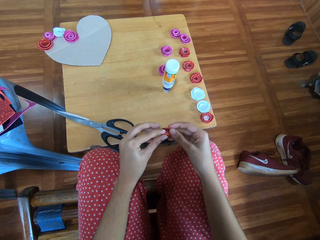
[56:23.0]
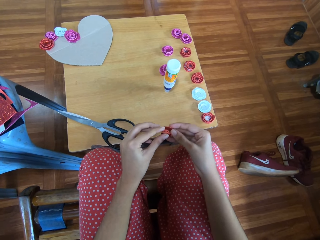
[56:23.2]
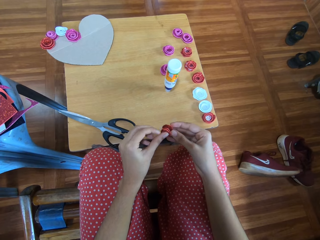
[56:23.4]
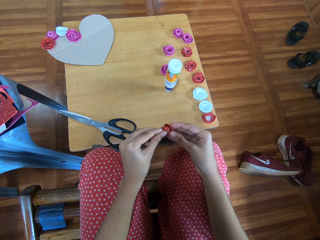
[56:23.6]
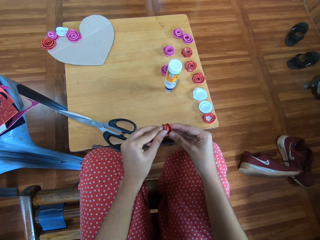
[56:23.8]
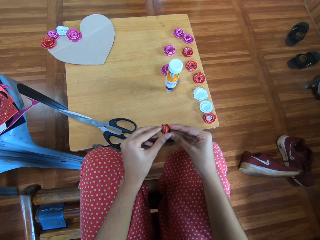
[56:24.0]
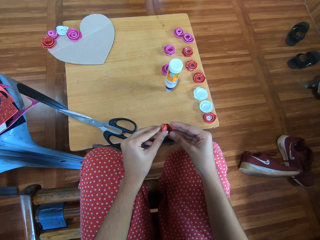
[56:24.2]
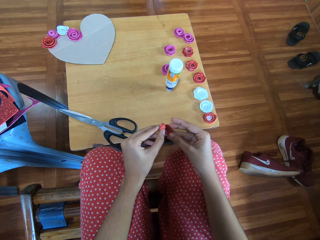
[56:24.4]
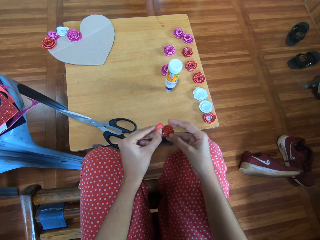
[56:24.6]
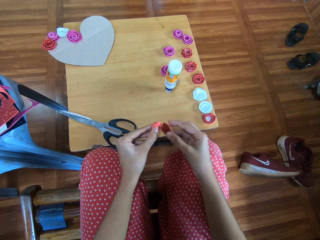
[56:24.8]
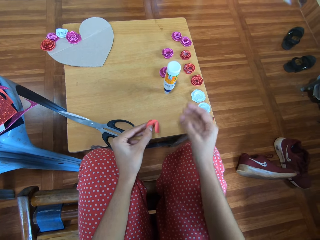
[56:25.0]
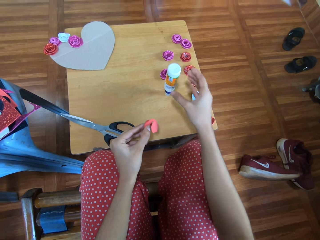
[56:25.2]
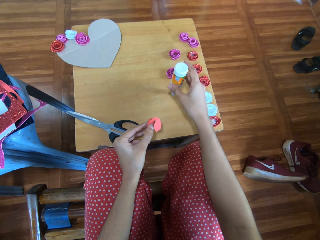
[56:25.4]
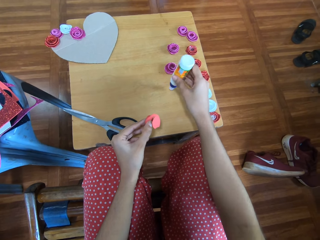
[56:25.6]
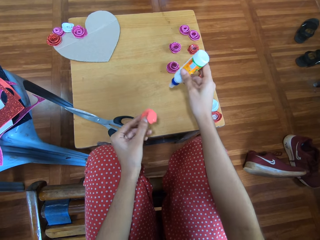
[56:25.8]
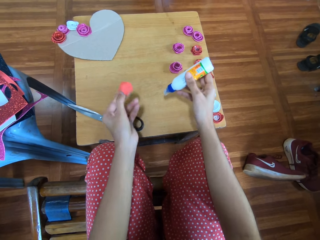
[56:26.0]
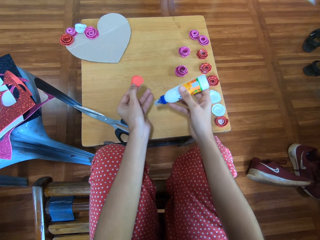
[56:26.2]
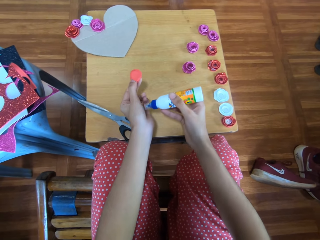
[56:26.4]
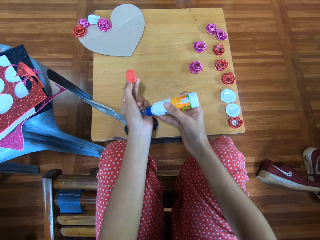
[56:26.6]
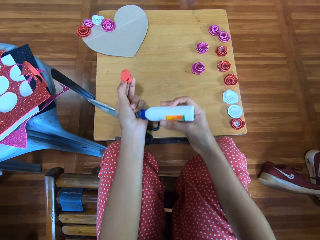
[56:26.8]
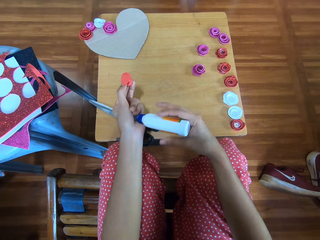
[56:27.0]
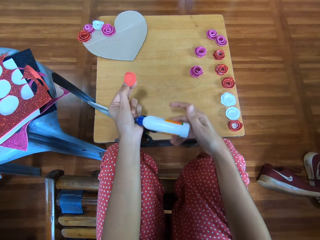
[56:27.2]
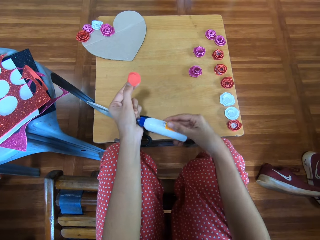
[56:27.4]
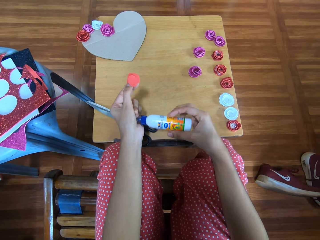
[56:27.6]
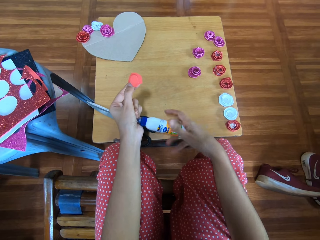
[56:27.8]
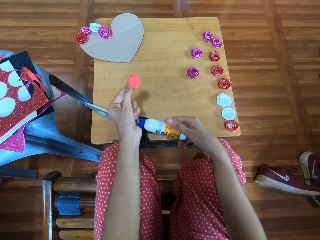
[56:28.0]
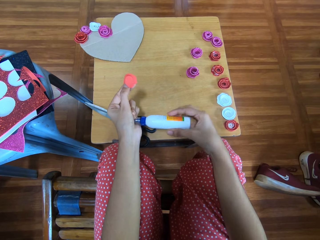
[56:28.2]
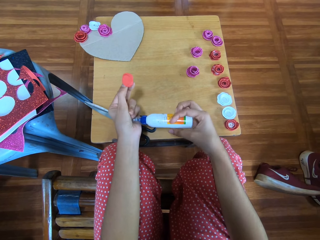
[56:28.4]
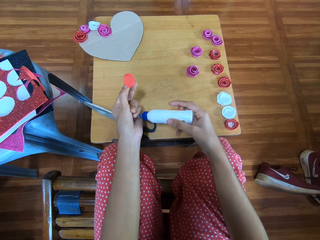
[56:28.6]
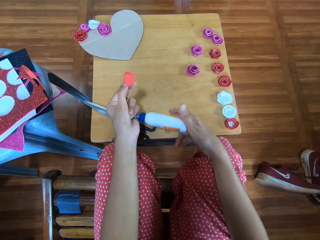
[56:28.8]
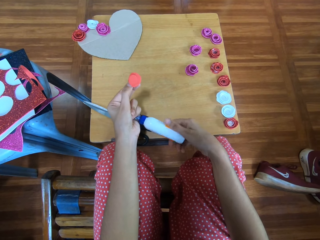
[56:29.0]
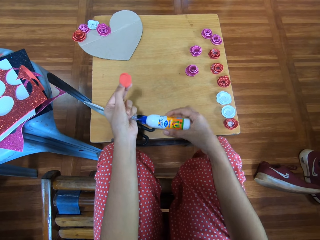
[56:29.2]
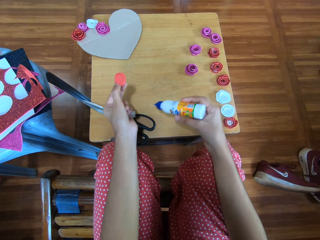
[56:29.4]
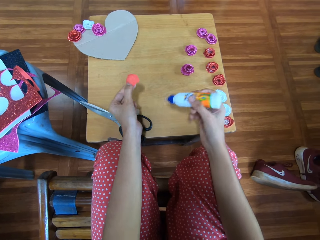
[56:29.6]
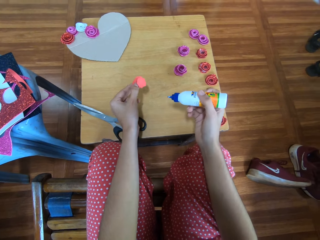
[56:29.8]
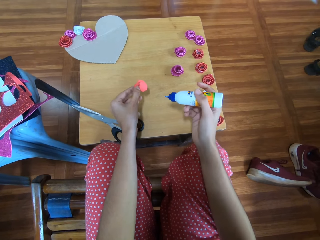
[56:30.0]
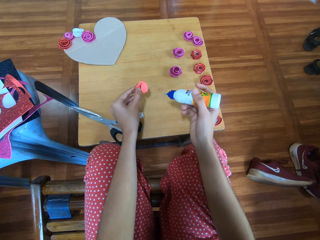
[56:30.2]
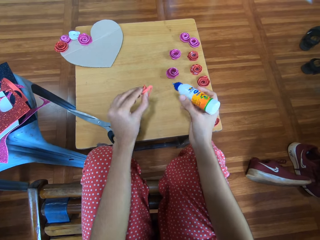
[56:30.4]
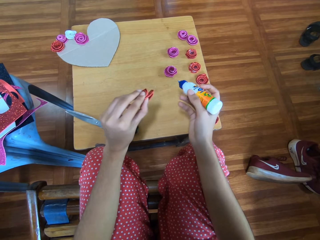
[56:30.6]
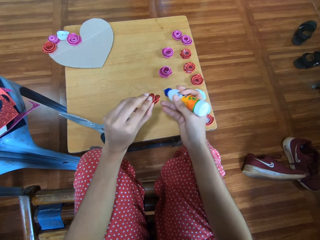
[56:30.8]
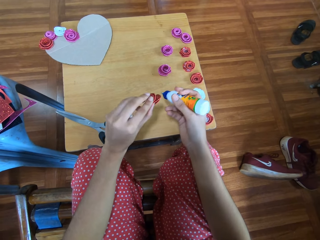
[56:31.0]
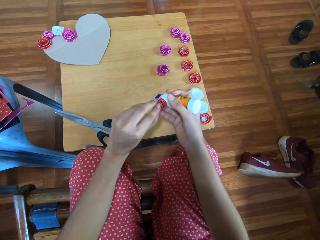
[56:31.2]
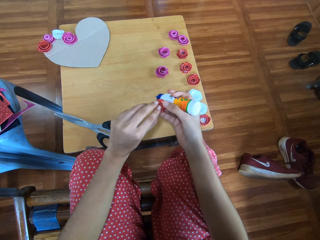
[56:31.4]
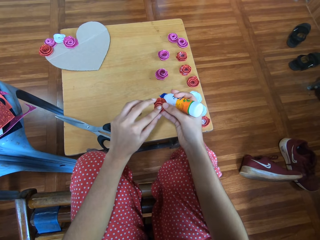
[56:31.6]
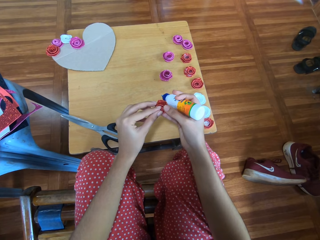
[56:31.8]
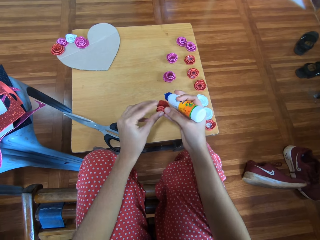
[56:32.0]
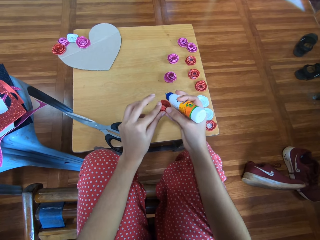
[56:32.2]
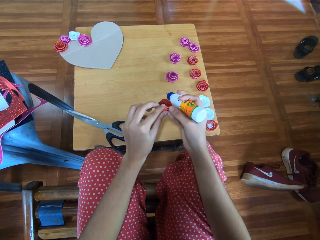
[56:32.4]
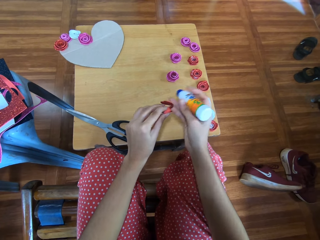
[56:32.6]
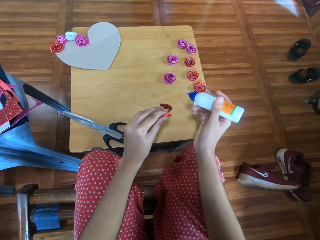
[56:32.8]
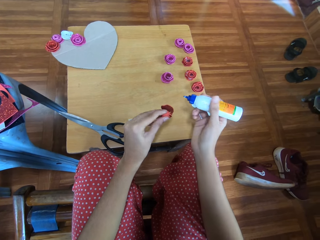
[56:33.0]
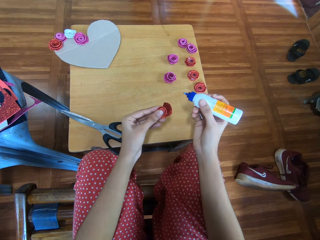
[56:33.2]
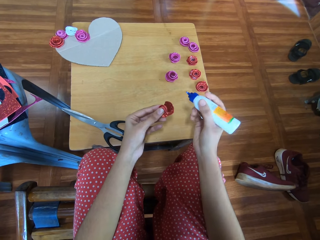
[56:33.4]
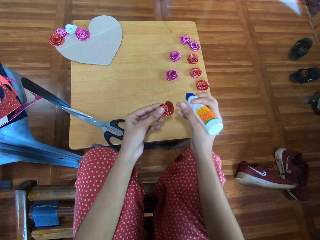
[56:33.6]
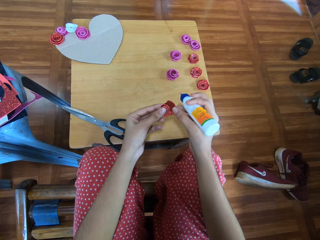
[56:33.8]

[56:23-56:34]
The camera wearer carries the super glue from the table. They open the super glue.

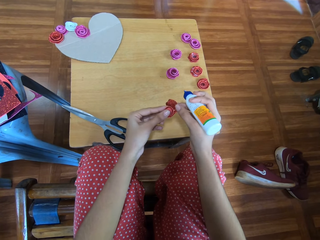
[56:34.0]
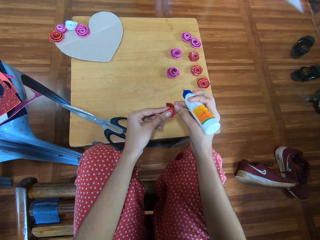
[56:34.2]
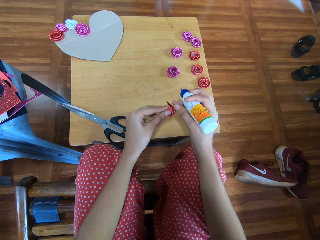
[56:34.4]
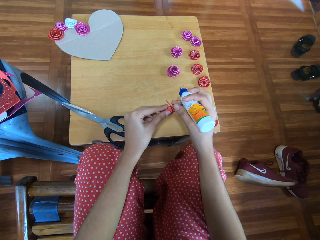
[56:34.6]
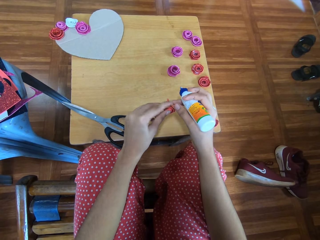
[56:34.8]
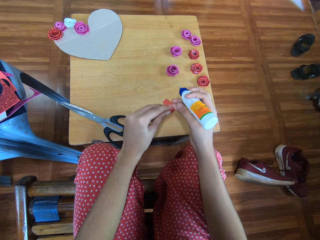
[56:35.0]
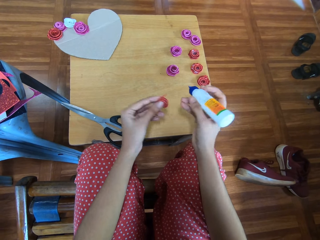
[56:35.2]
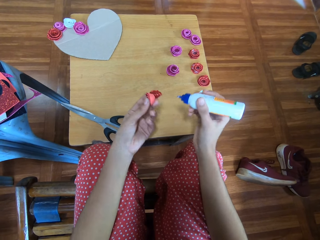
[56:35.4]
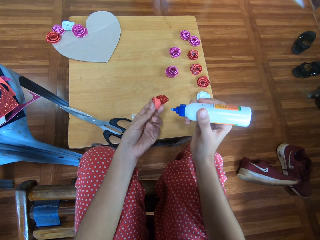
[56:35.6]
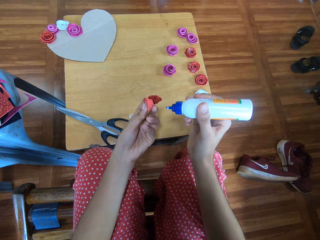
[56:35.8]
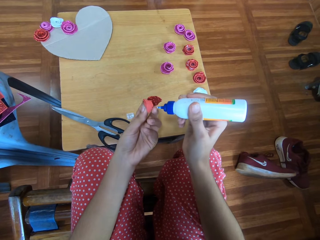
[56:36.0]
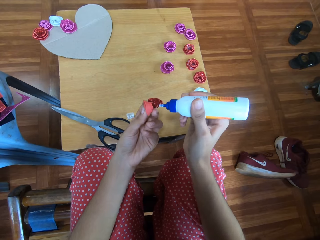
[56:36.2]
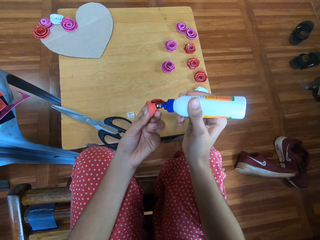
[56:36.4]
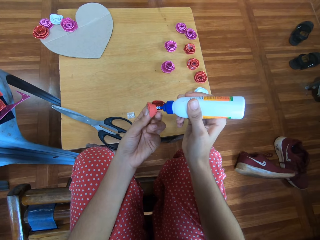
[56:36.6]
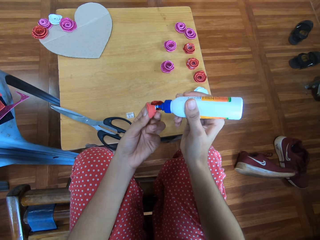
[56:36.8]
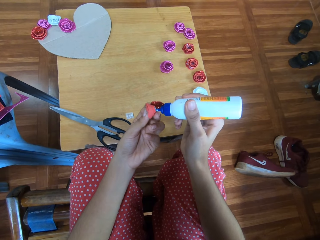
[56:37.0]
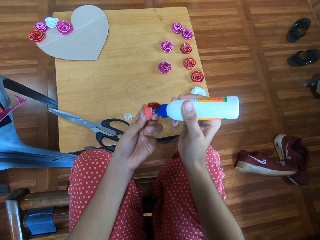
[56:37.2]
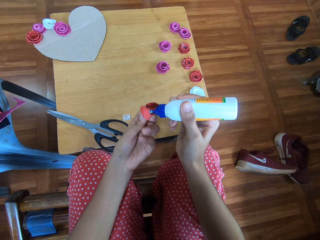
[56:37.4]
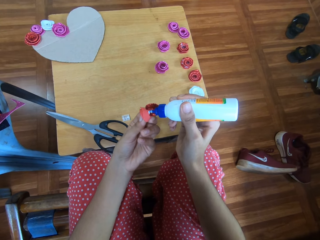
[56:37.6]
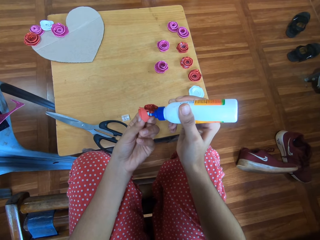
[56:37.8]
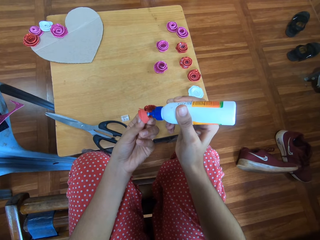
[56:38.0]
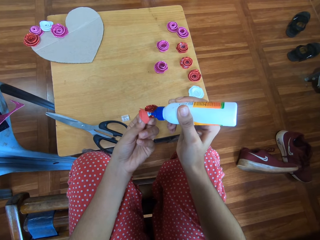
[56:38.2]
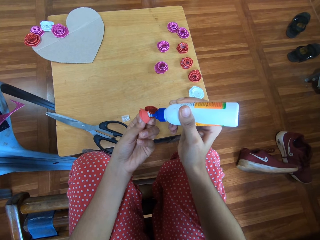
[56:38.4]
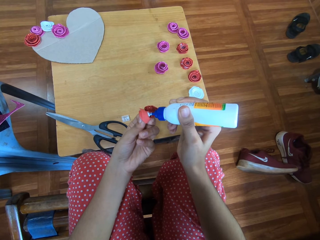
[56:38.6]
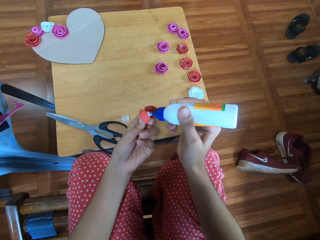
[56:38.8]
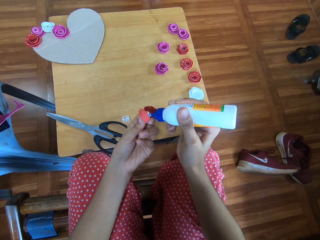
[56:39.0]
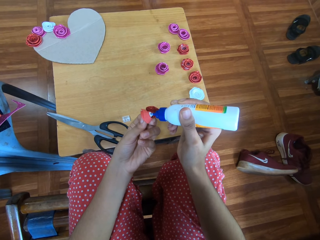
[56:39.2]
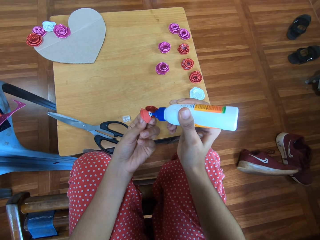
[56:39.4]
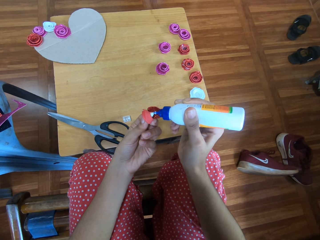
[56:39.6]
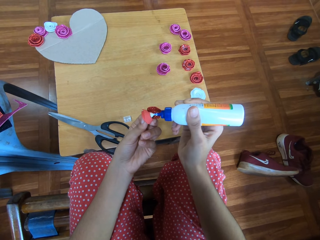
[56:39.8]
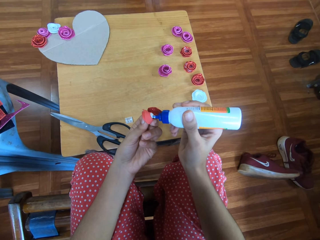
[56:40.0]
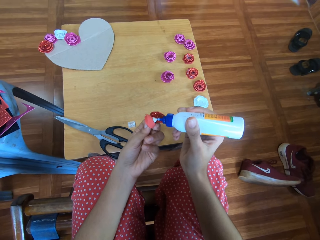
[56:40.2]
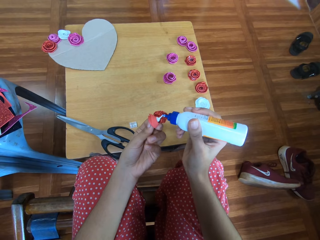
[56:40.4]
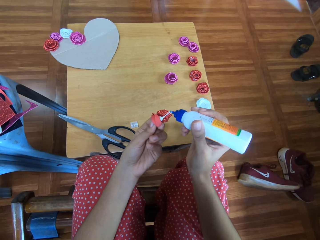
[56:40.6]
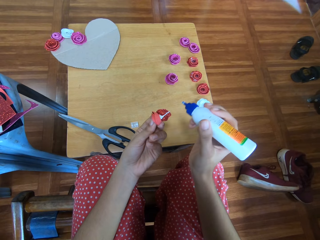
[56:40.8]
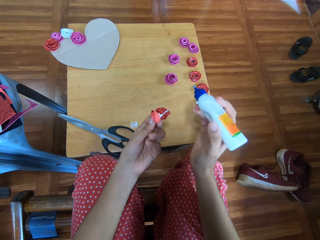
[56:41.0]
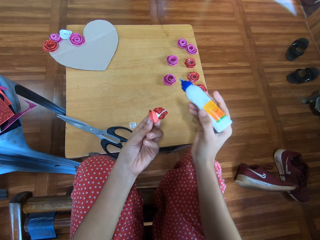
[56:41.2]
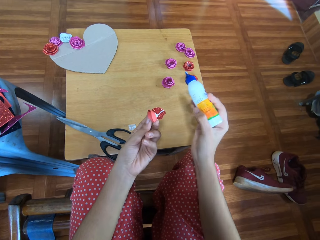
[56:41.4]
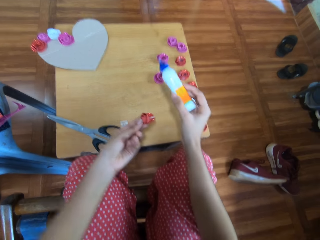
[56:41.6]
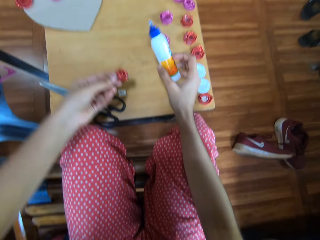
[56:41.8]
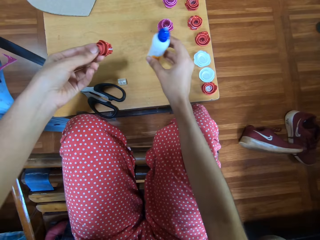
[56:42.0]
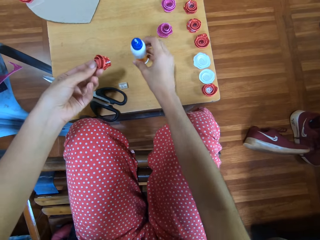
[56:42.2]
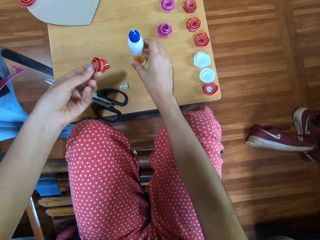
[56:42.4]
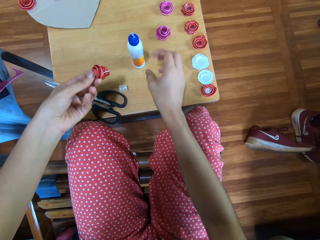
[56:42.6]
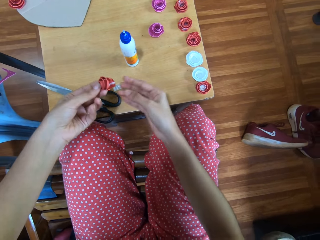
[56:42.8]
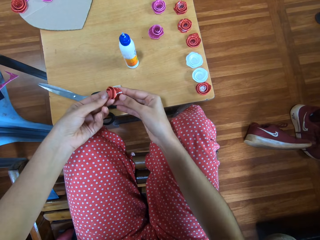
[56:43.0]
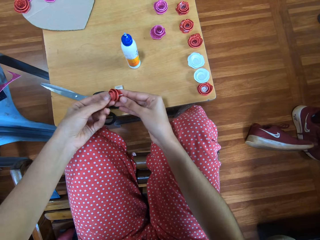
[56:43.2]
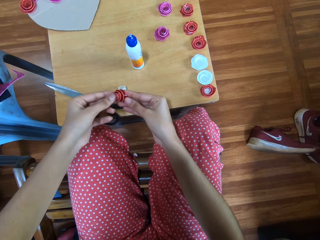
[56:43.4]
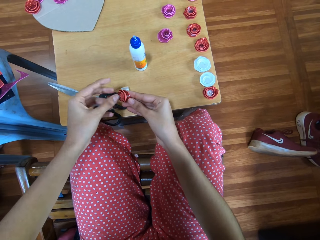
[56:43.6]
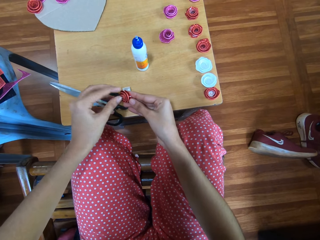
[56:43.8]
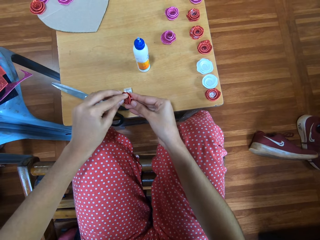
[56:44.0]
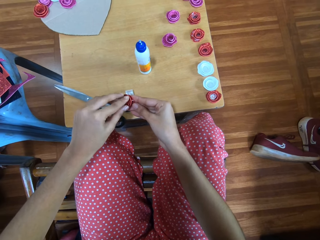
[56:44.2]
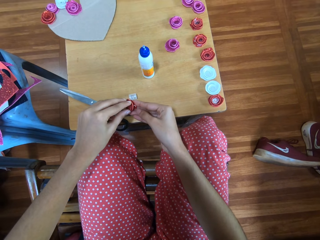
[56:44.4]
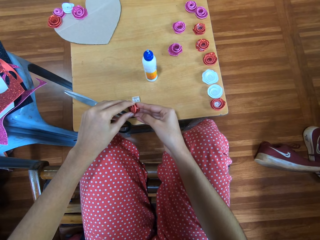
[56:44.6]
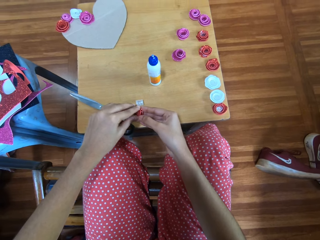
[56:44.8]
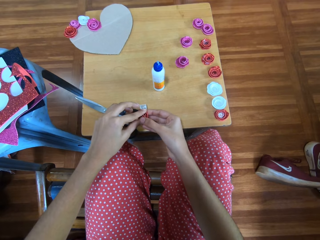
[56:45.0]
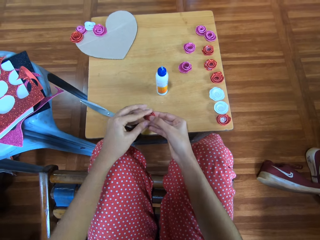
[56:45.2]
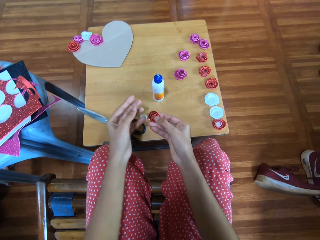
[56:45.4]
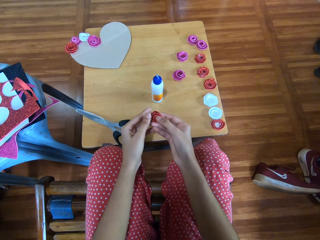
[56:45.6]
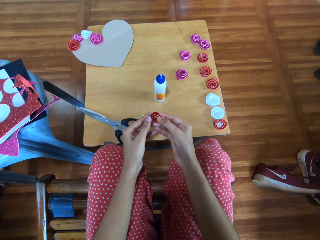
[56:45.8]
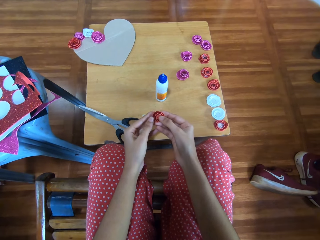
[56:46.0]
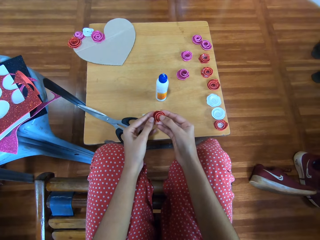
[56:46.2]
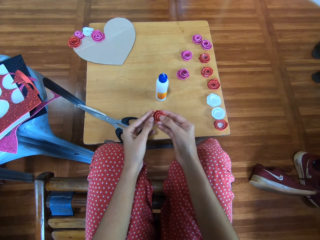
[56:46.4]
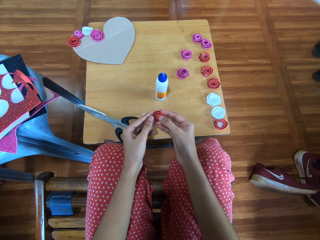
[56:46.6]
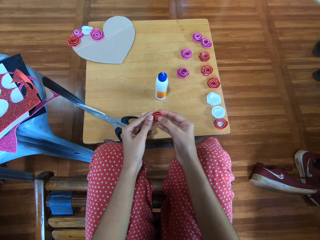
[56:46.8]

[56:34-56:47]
The camera wearer adds the super glue to the red glitter paper rose. They put the super glue down. They fold the craft paper. They close the bottom of the red glitter paper rose.
